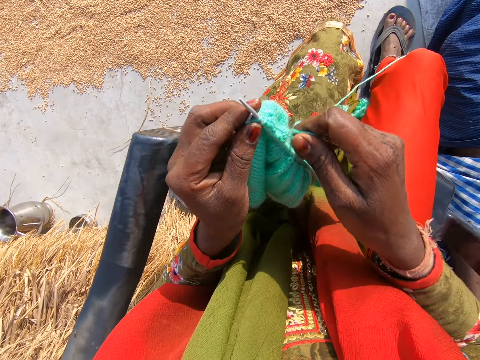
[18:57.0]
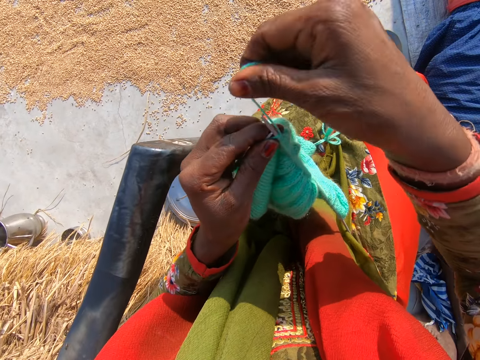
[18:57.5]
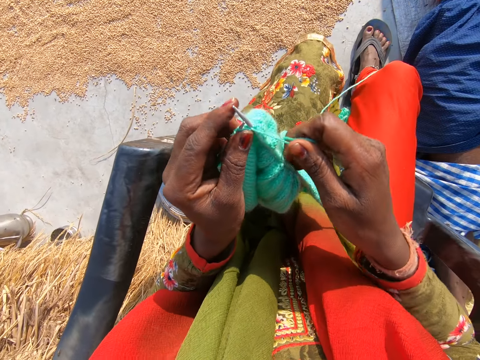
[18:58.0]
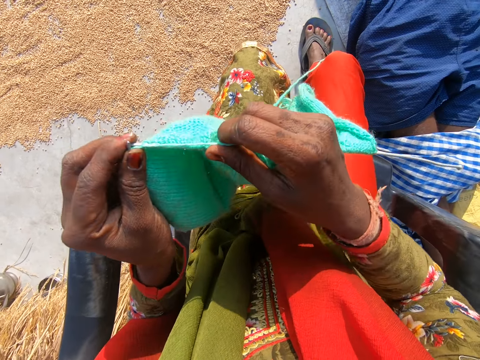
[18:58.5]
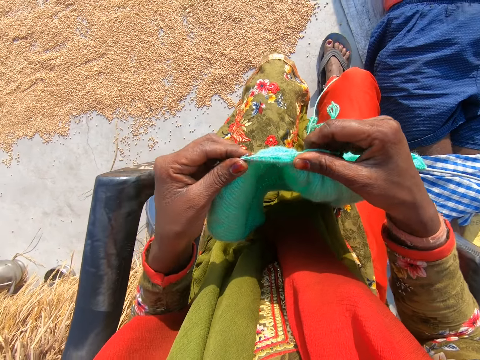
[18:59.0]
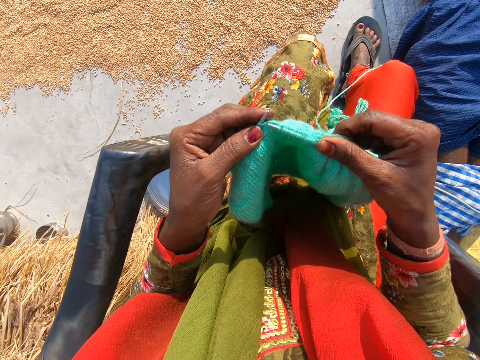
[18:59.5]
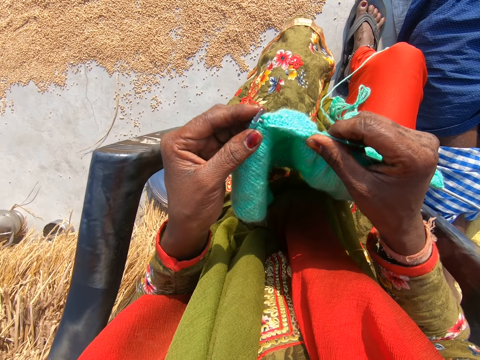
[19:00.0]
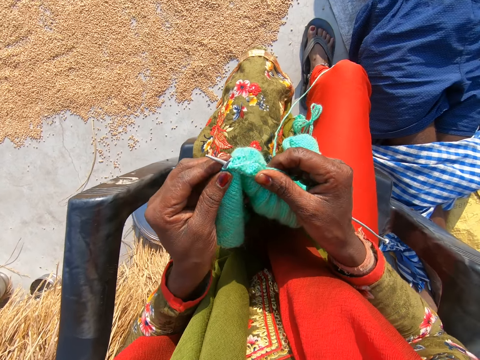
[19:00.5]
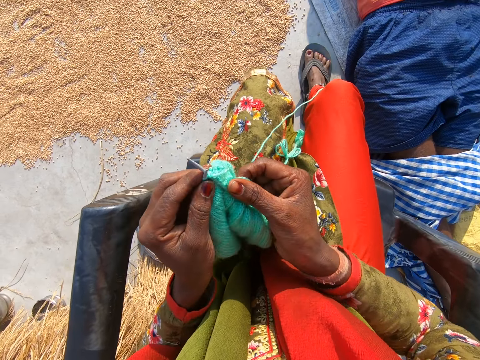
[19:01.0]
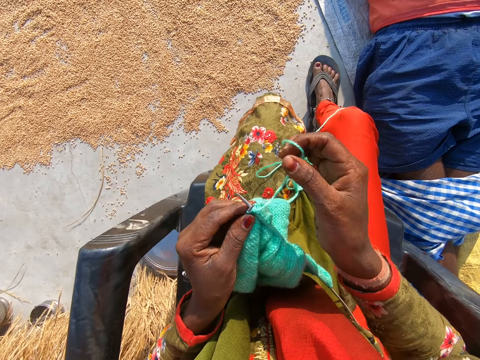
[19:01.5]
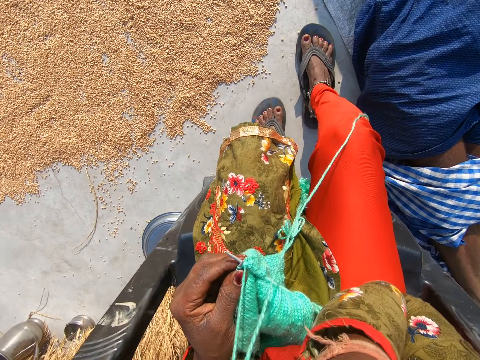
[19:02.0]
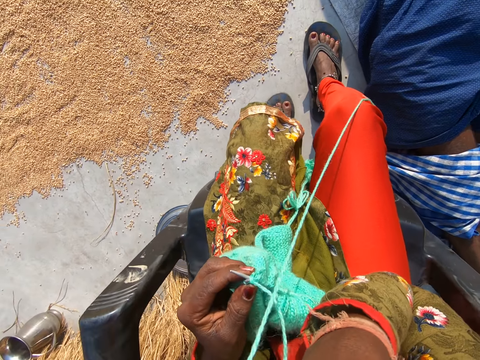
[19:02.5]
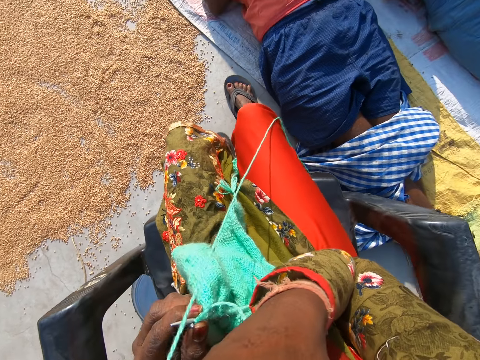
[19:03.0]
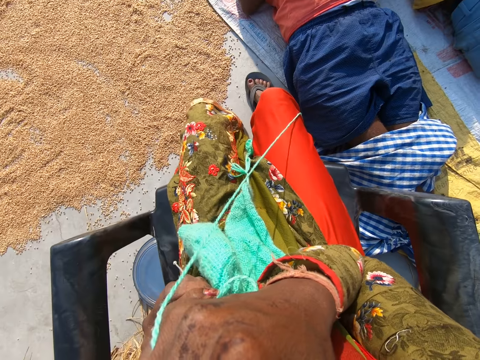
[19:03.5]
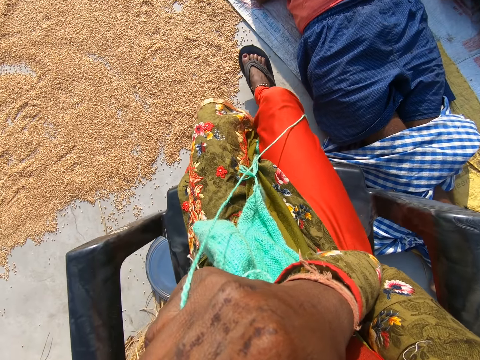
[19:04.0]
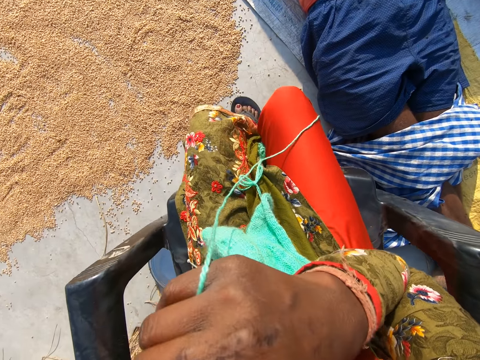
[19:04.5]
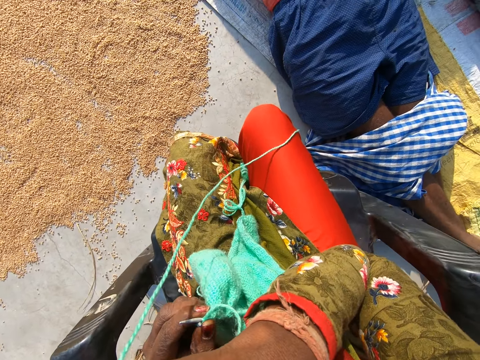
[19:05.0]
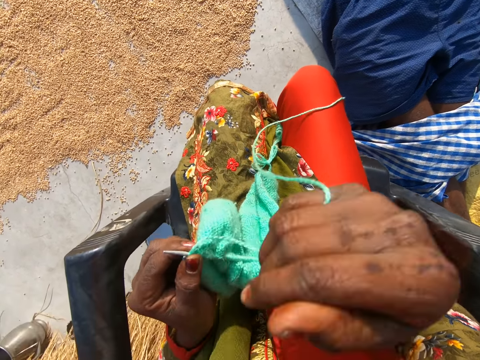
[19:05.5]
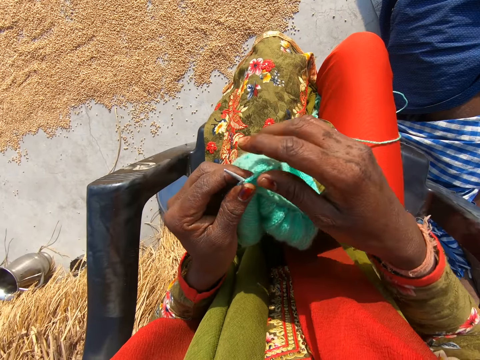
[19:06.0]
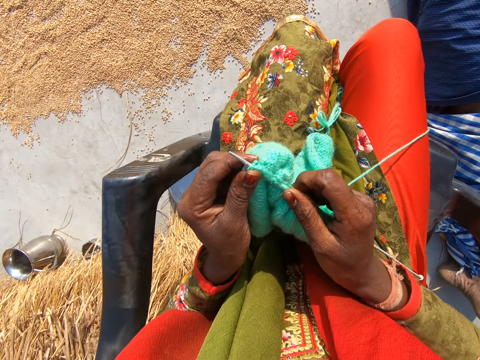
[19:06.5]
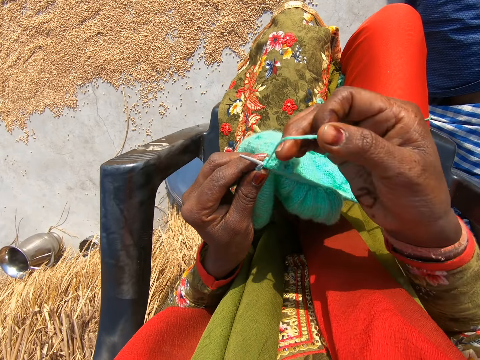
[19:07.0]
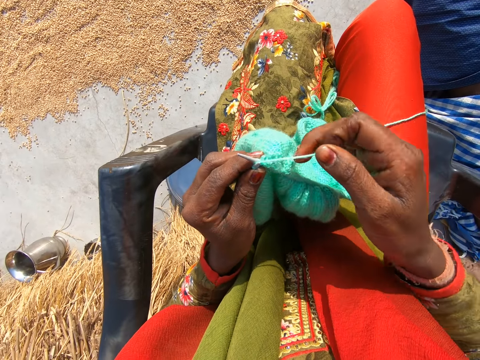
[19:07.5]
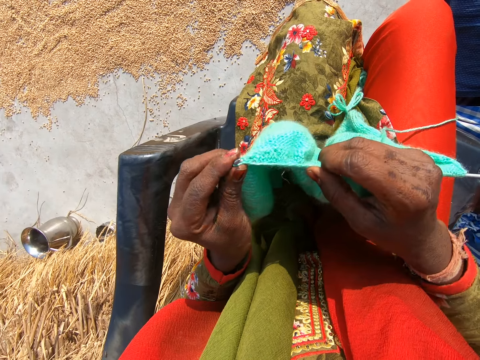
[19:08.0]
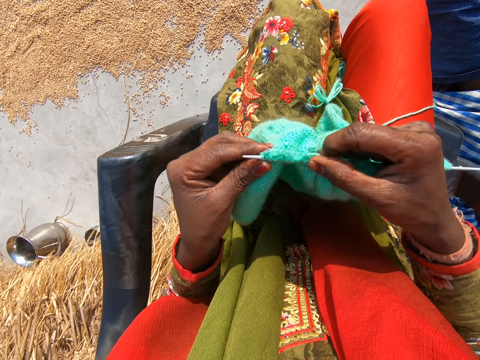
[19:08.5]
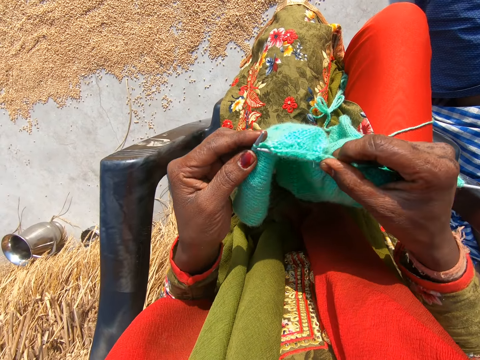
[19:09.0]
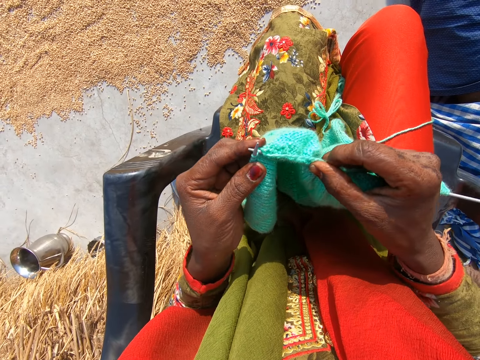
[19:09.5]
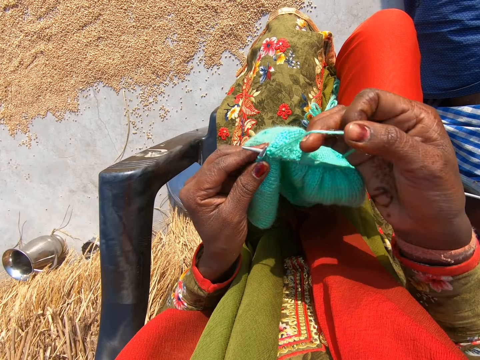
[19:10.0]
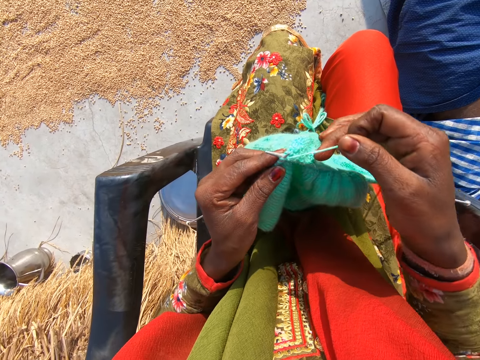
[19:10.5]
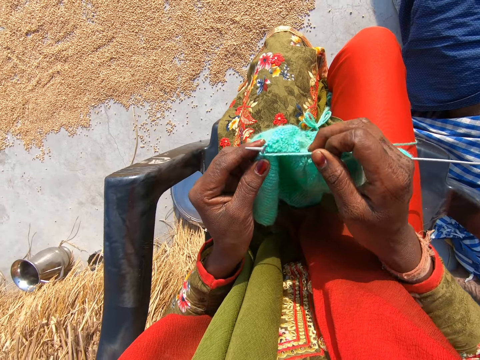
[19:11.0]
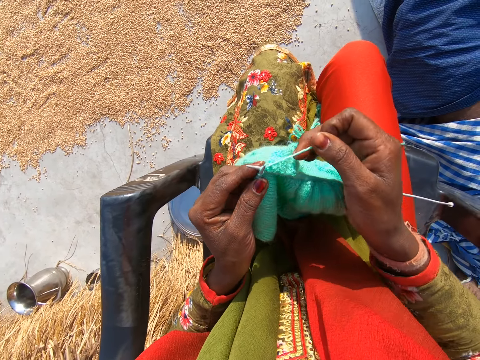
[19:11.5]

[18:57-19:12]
The camera wearer knits the cloth with the wool and the needles. She touches her face with her right hand. She knits the cloth with the wool and the needles.

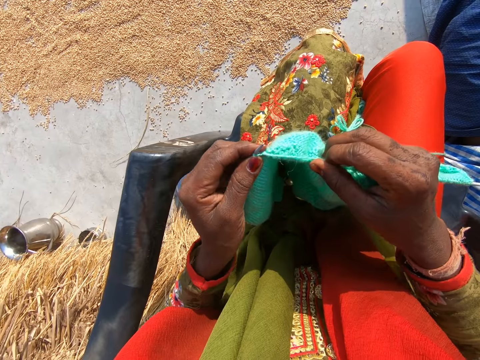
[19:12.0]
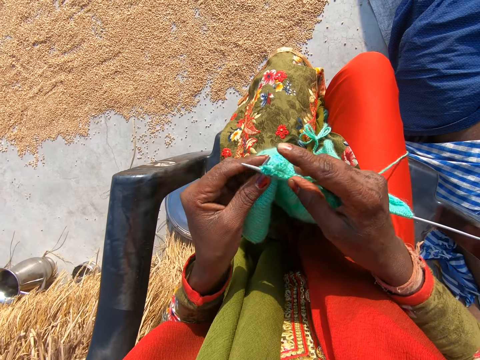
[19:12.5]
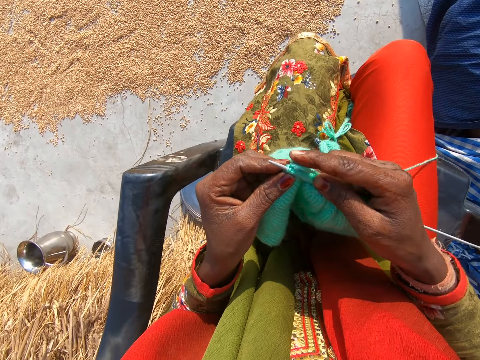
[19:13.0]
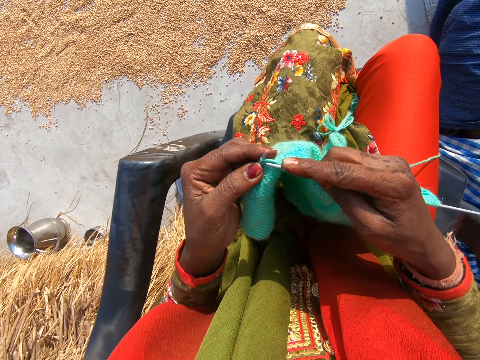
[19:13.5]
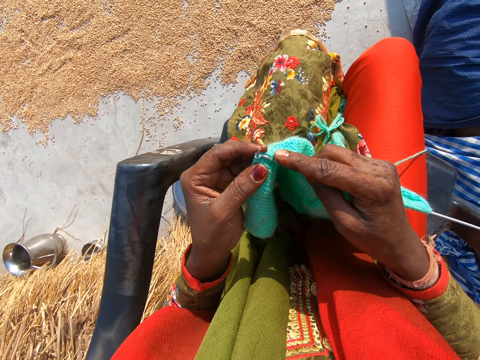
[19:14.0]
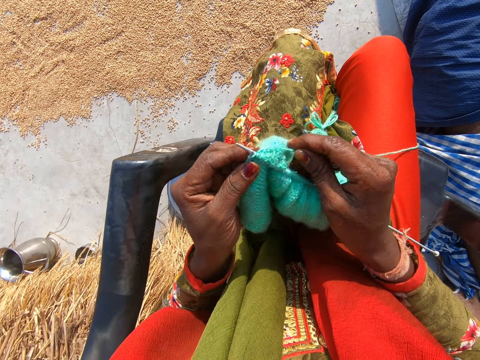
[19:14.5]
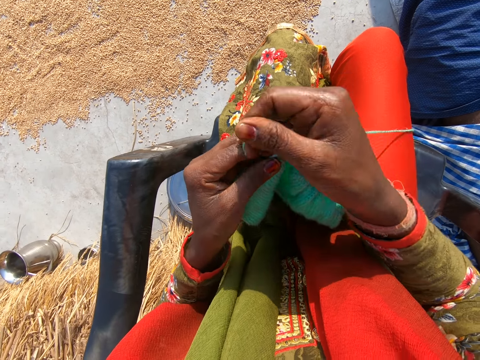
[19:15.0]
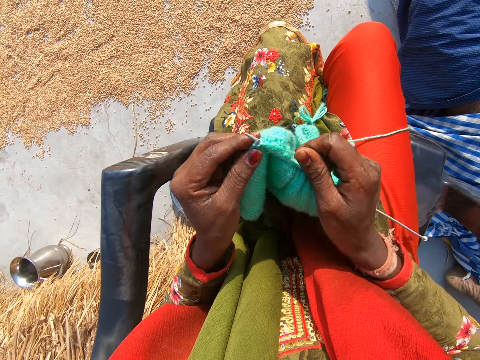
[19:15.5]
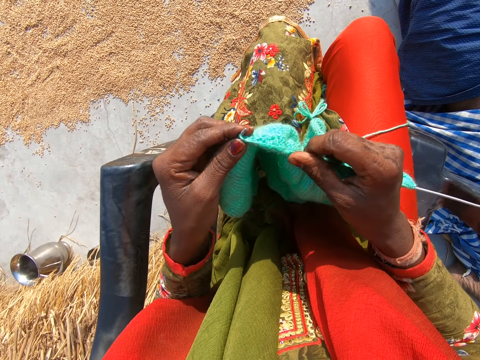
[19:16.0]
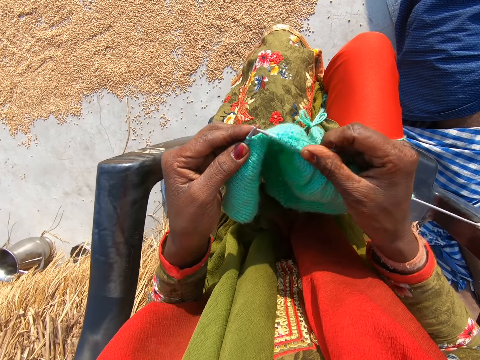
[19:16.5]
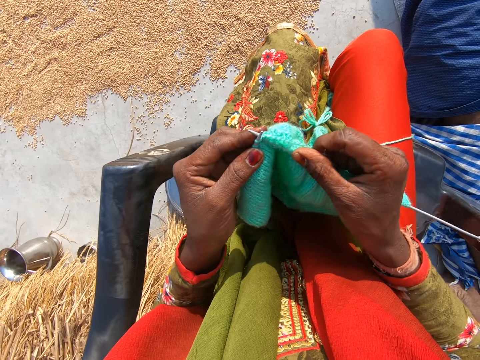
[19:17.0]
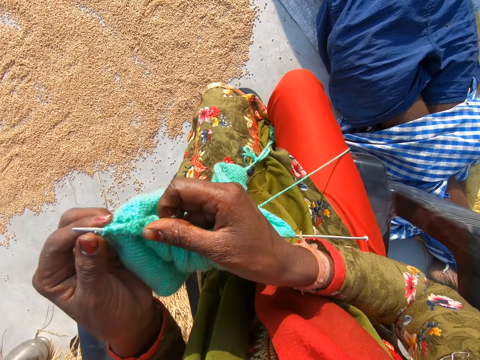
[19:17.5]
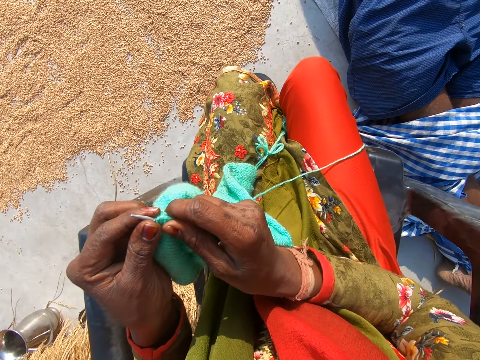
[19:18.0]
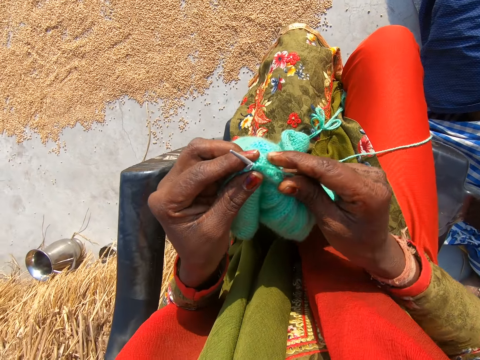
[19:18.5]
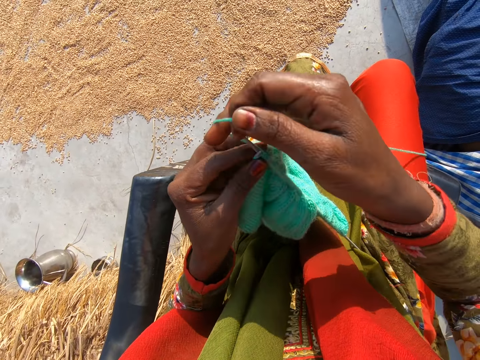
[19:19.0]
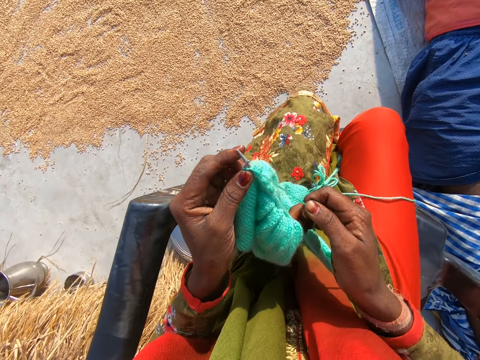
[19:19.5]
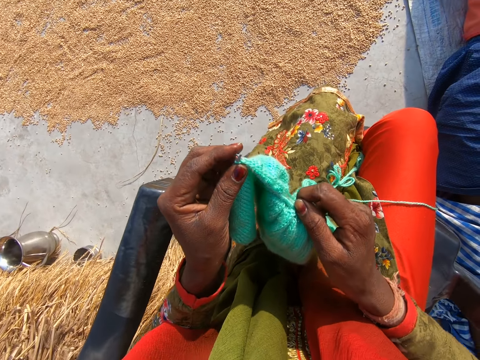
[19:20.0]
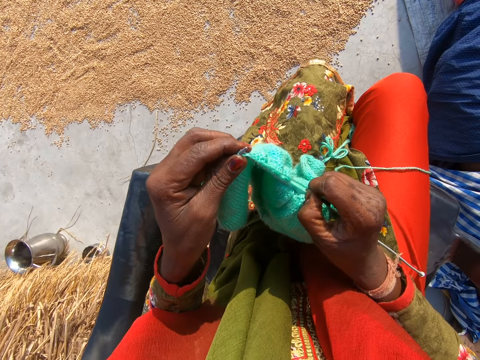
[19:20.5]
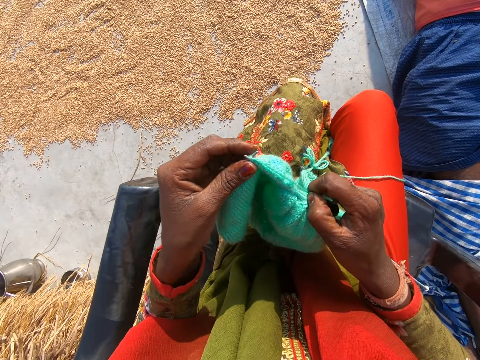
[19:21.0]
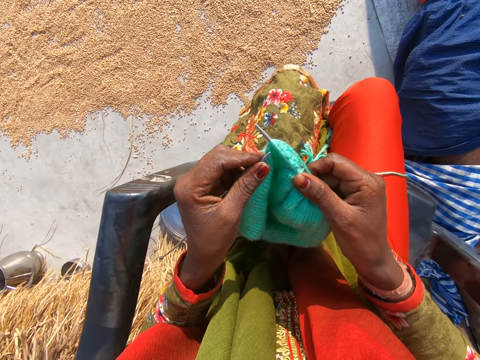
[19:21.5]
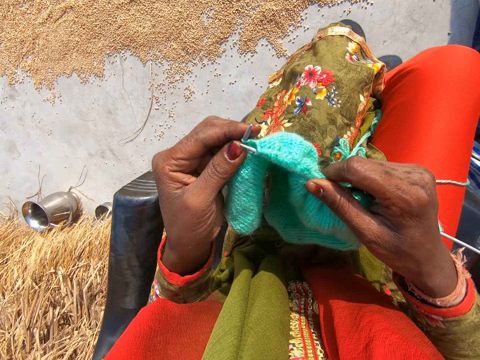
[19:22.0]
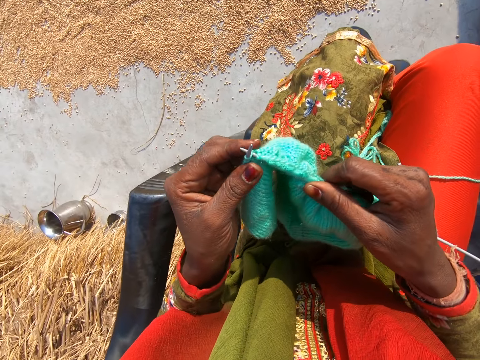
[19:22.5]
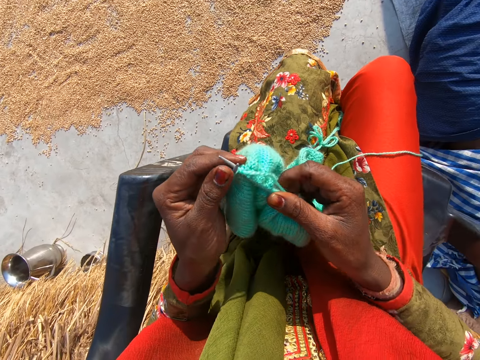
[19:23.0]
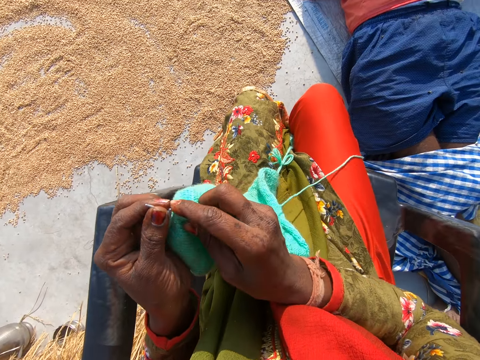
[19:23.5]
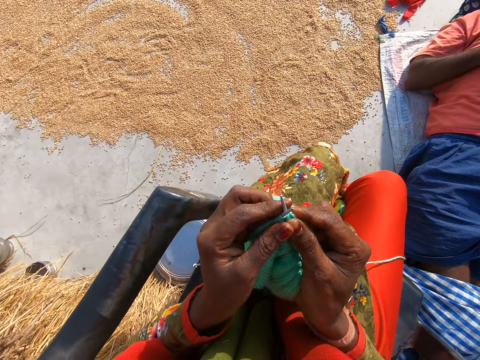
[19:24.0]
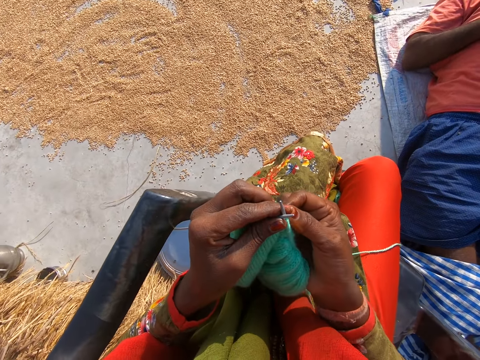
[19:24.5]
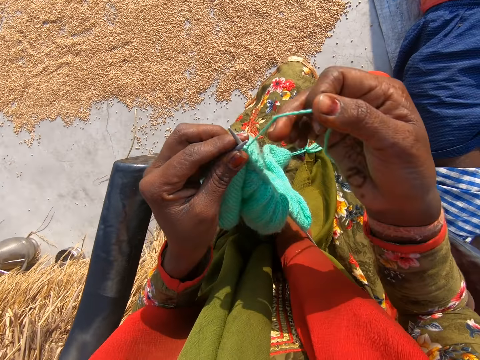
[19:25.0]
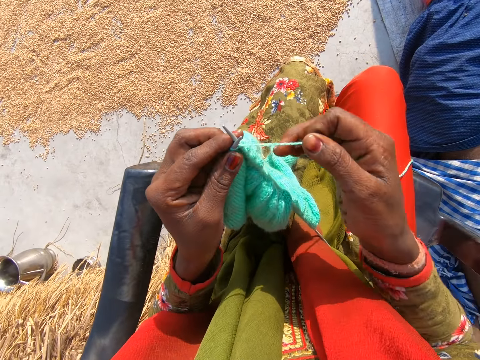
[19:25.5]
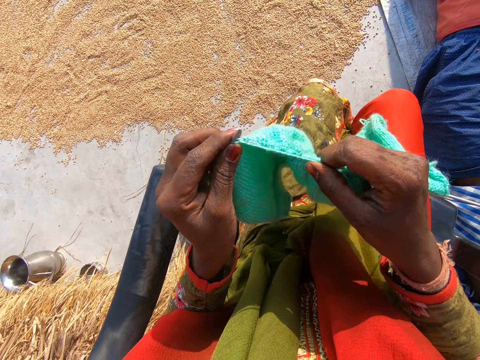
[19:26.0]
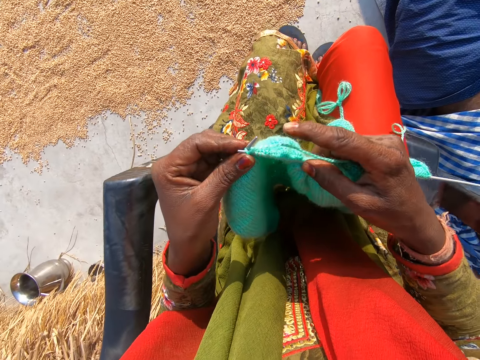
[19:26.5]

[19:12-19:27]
The camera wearer adjusts the cloth on the needle with her right hand. She knits the cloth with the wool and the needles.
